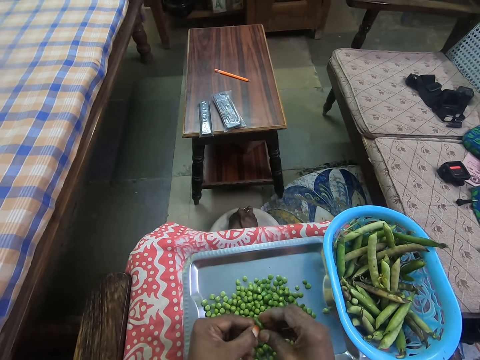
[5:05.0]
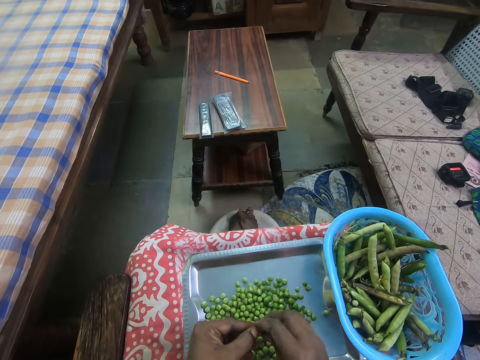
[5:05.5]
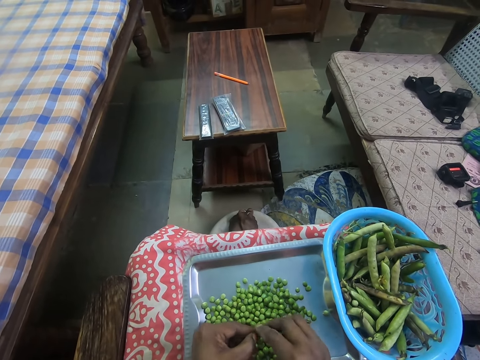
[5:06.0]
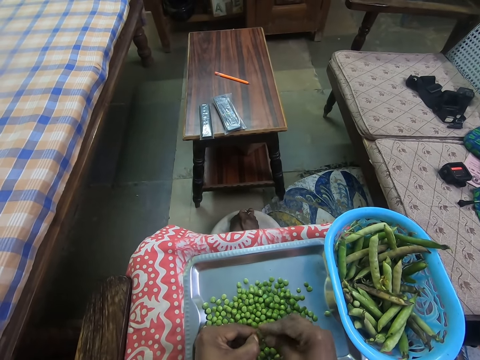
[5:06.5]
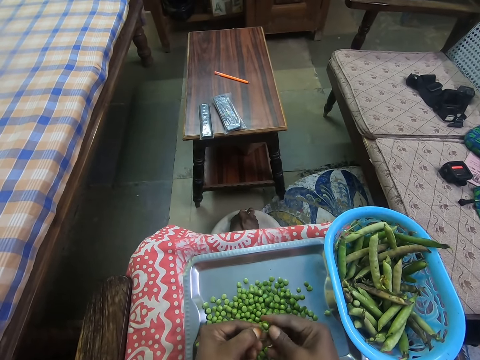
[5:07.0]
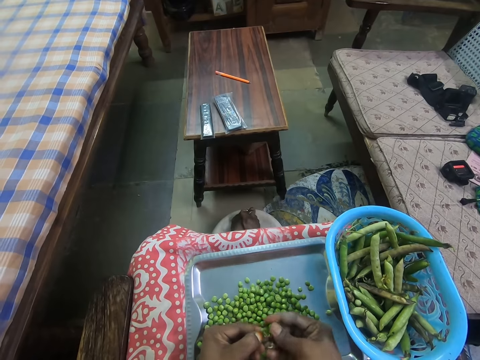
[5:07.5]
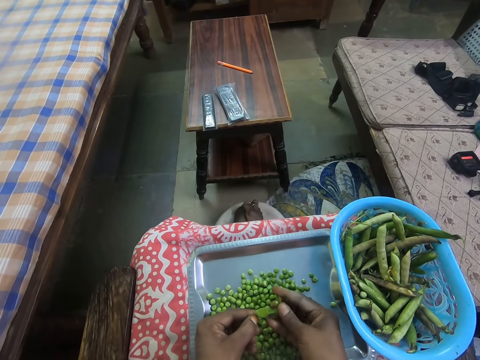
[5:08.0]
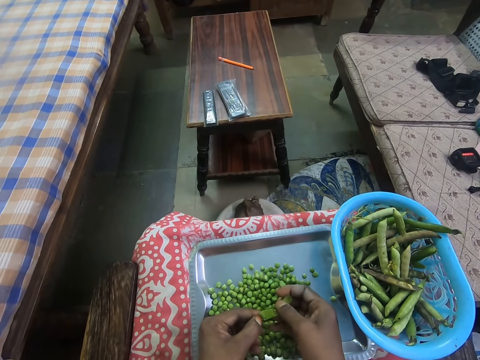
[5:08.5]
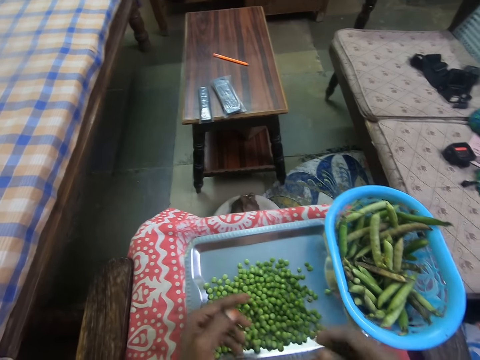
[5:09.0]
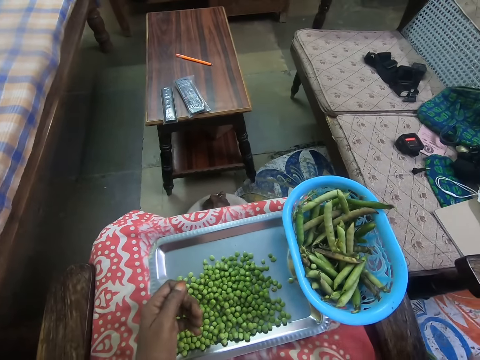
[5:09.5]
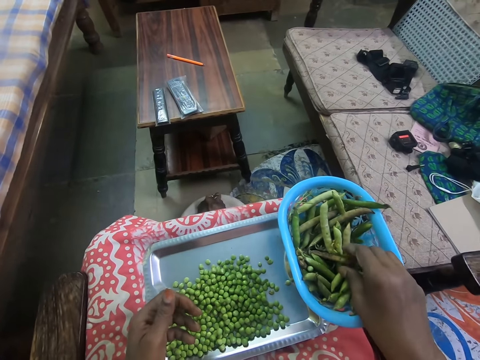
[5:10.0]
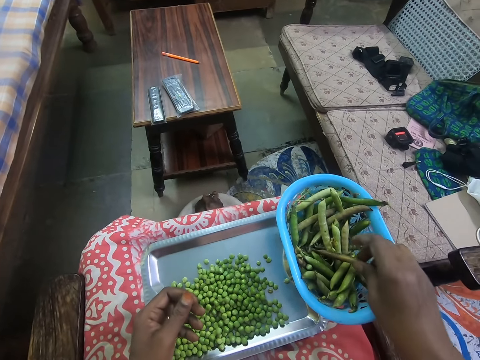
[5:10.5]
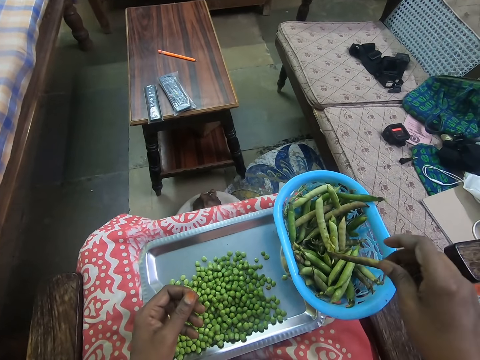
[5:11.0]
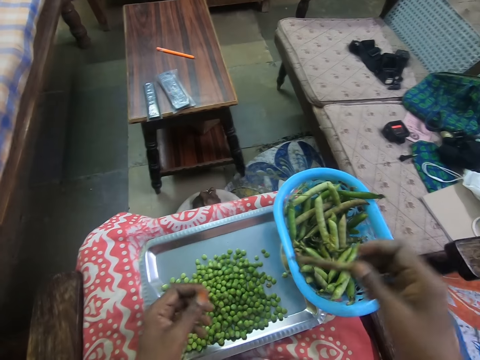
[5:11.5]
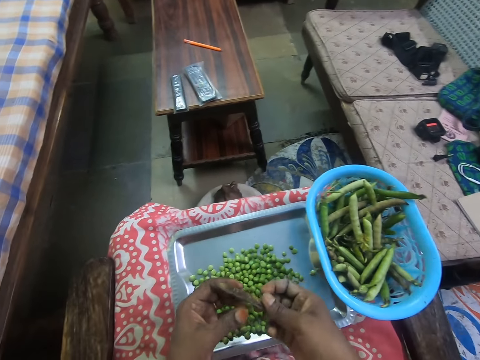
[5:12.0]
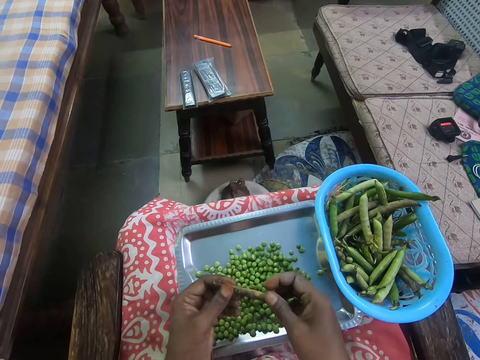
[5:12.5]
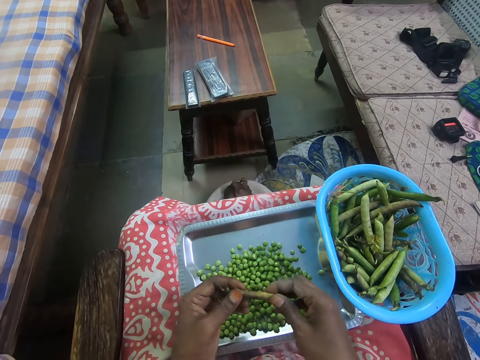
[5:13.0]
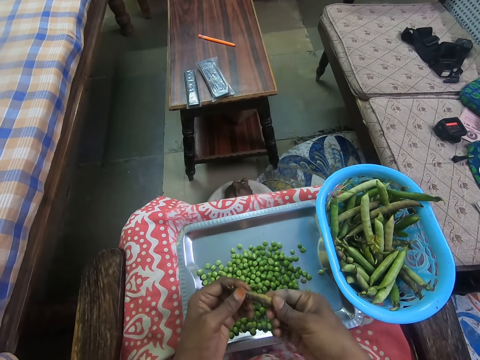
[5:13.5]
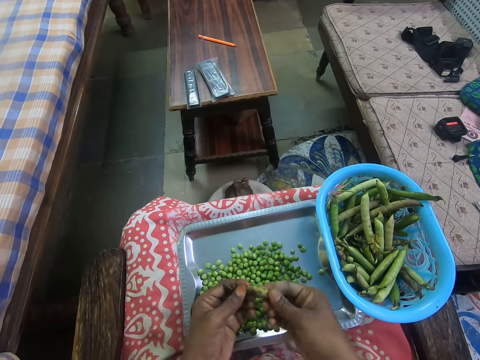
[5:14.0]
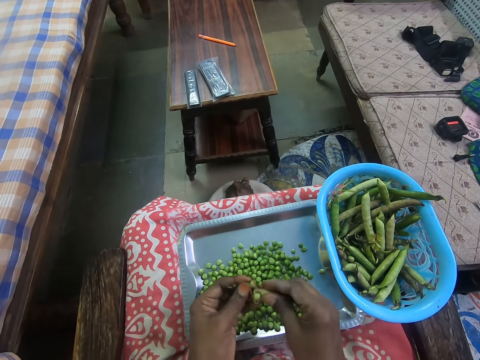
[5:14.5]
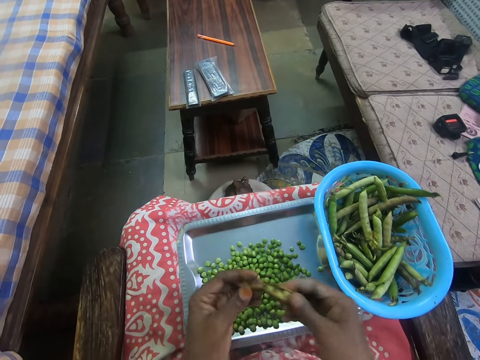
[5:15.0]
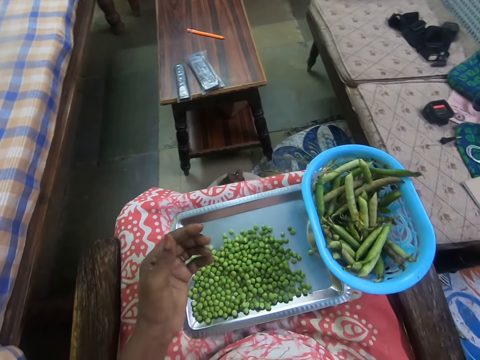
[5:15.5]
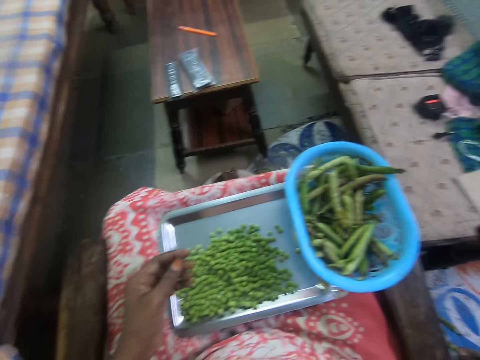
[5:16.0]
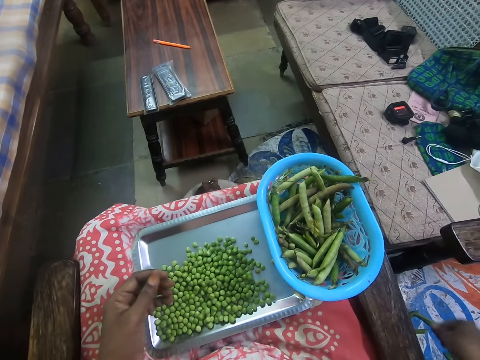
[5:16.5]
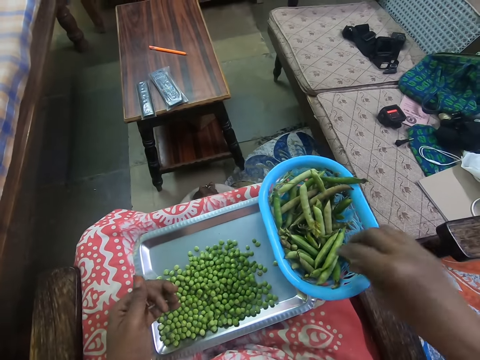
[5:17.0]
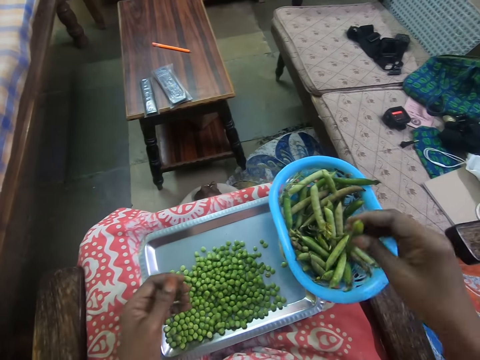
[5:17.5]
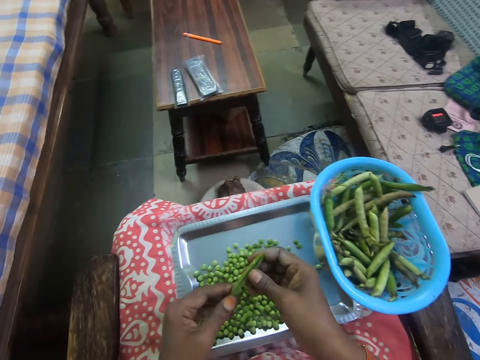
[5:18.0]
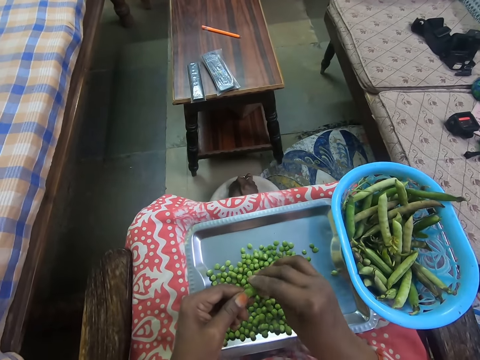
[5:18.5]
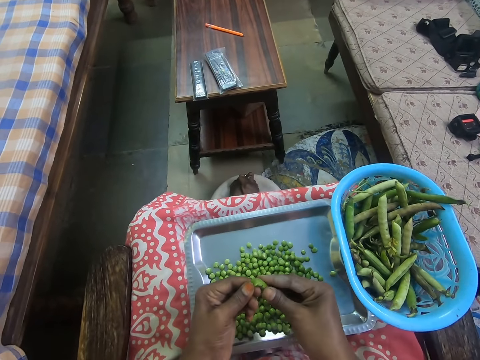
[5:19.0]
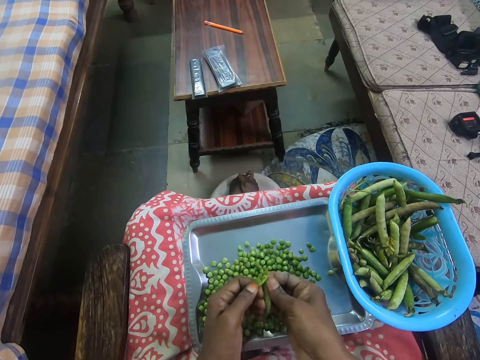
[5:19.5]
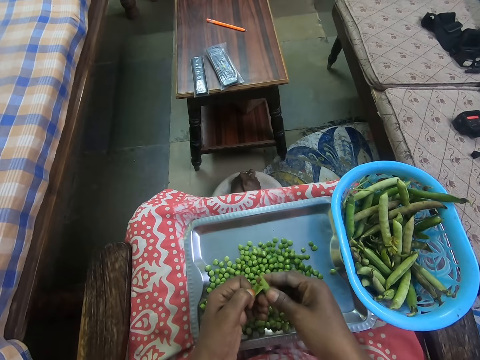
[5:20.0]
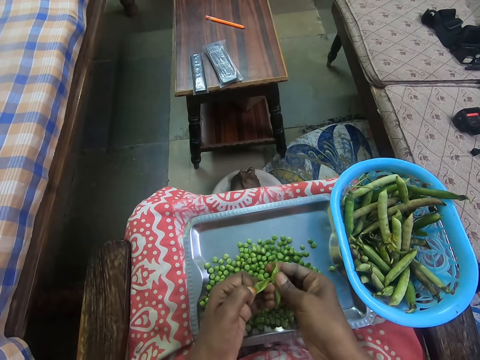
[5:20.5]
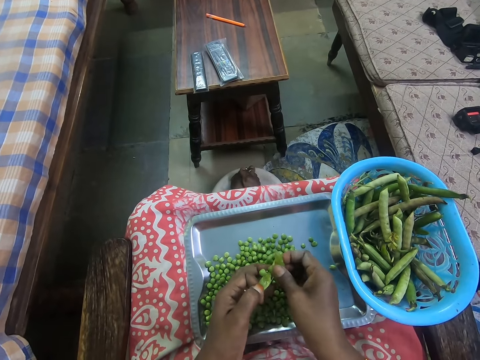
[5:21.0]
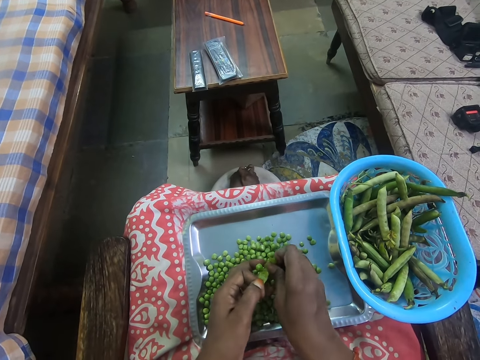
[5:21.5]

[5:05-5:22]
The camera wearer removes green peas from the pod. They throw away the outer part of the peas. They pick up a pod. They remove green peas from the pod. They throw away the outer part of the peas. They pick up a pod. They remove green peas from the pod.

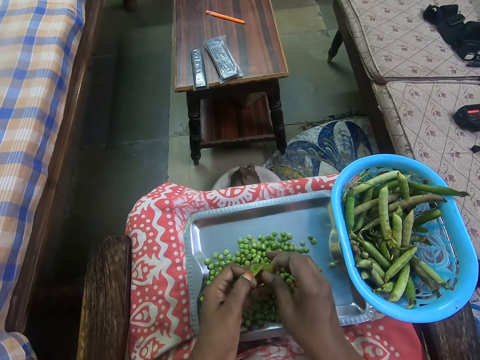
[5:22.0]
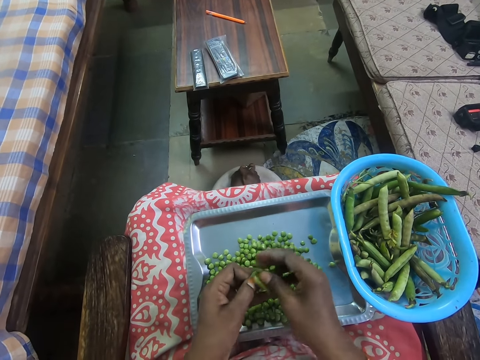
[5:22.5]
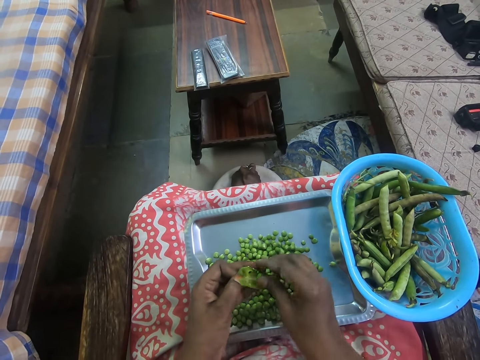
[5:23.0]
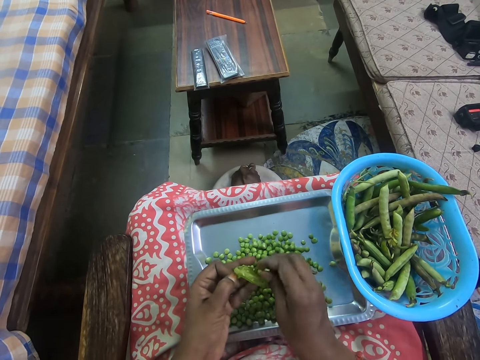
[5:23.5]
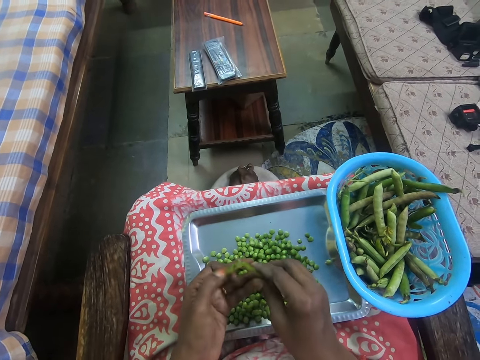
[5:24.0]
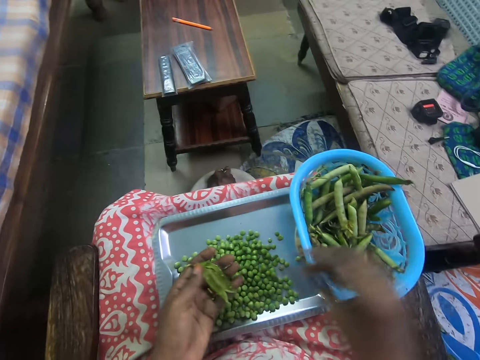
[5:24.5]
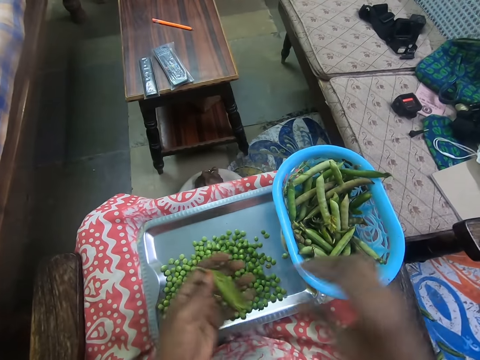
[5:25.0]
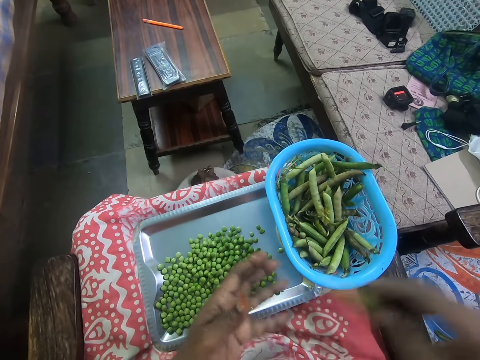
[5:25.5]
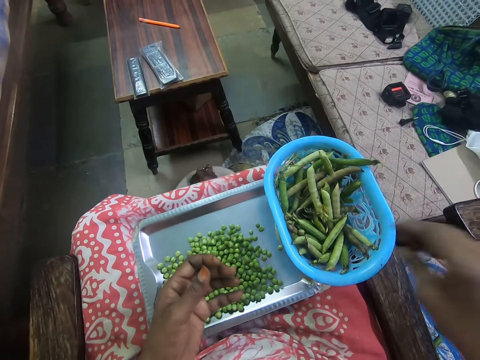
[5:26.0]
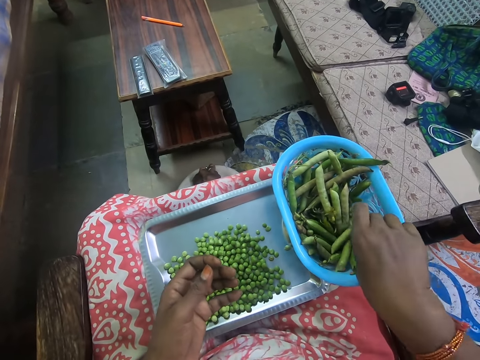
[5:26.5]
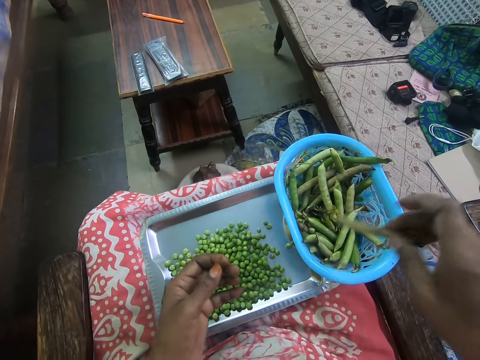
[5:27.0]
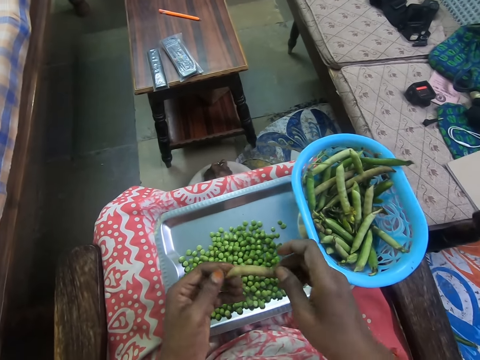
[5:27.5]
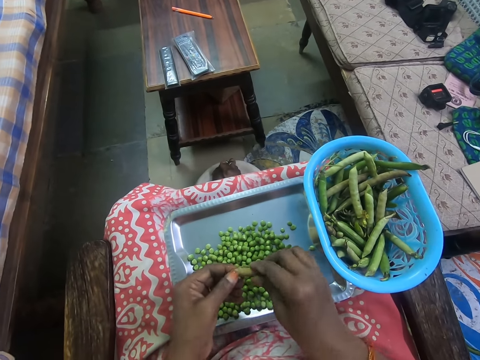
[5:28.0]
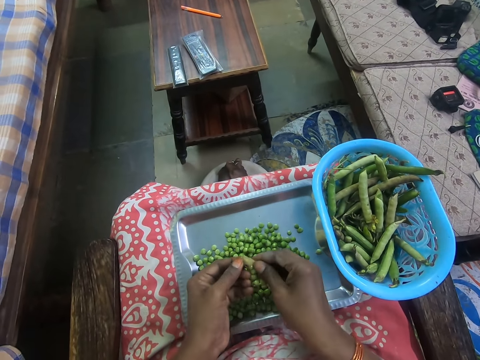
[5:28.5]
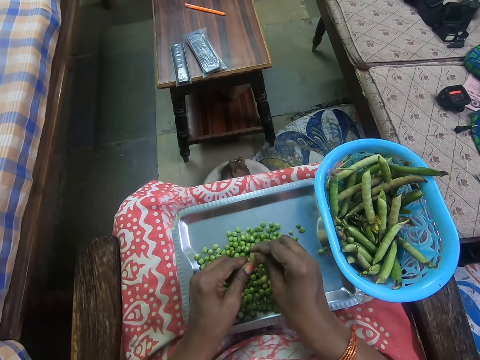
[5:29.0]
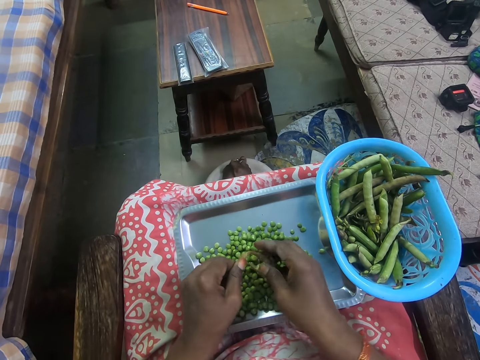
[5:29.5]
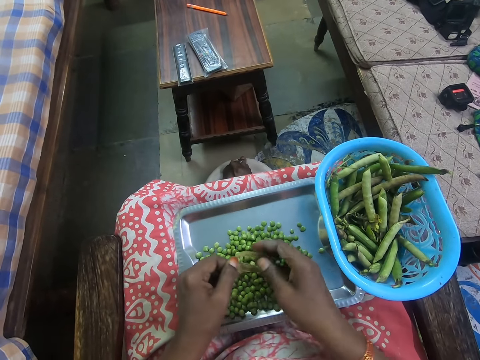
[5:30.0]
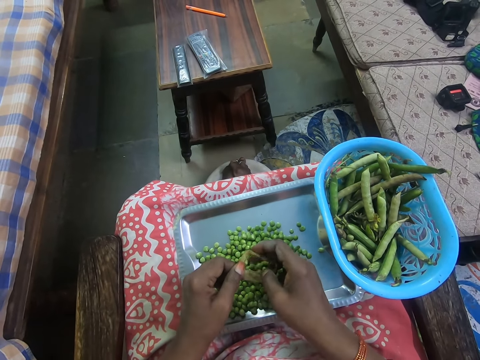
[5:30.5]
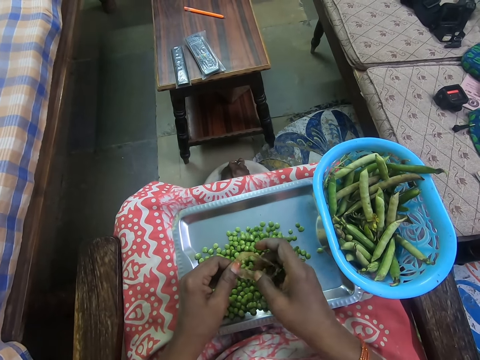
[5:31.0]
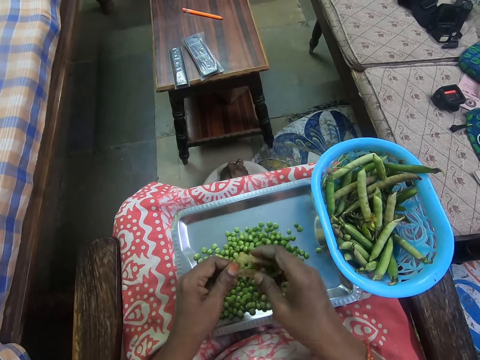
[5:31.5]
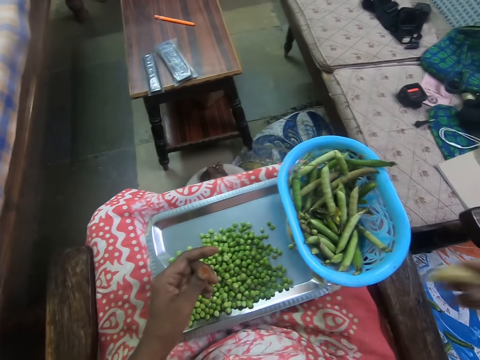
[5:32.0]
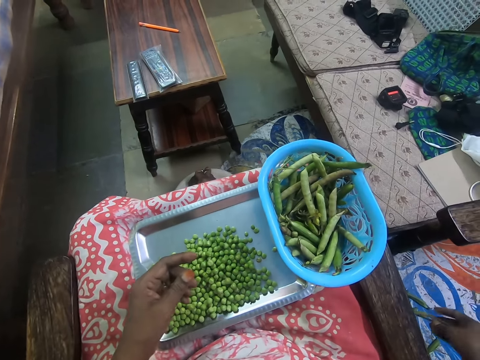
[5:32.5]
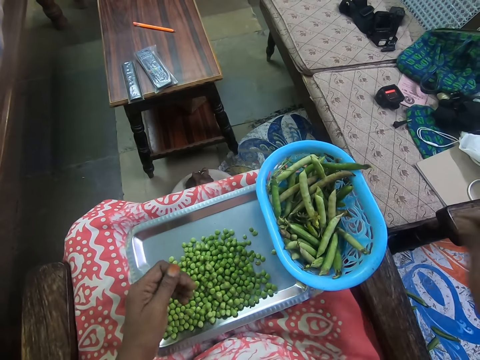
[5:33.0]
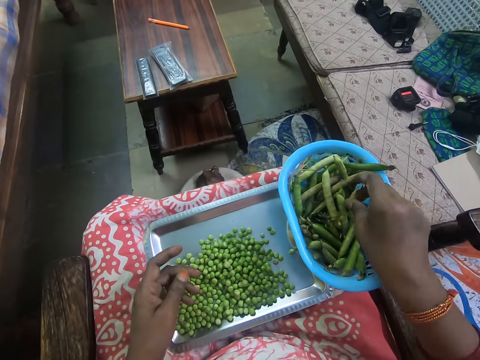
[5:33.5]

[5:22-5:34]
The camera wearer holds the pod with the hand. They pick the pod from the hand. They throw away the outer part of the peas. They pick up a pod. They remove green peas from the pod. They throw away the outer part of the peas.
